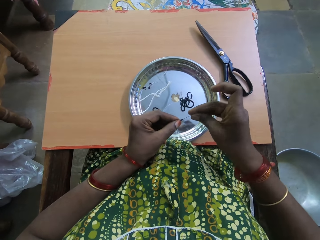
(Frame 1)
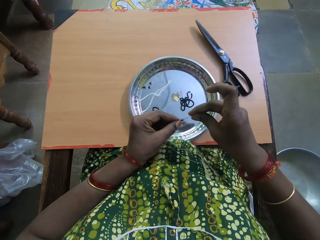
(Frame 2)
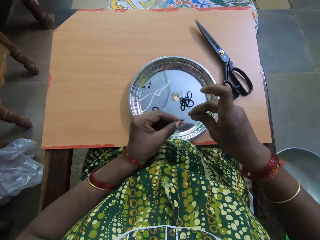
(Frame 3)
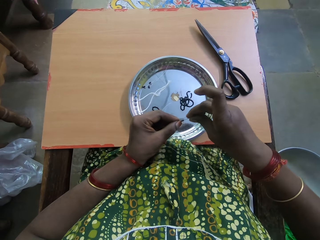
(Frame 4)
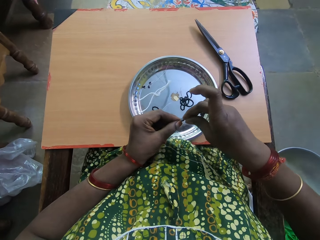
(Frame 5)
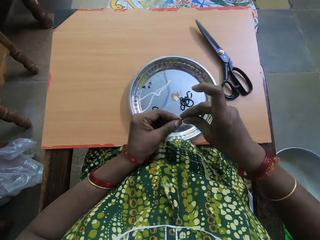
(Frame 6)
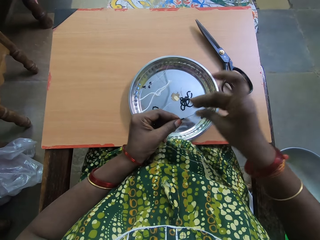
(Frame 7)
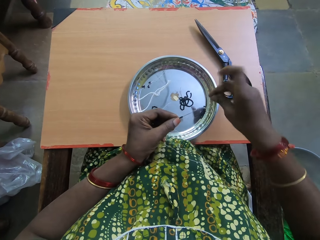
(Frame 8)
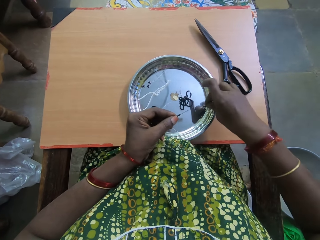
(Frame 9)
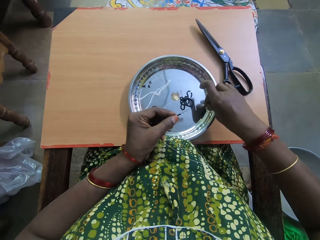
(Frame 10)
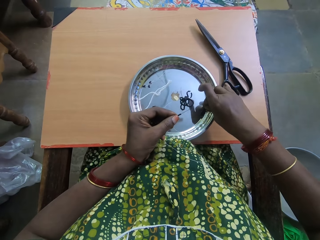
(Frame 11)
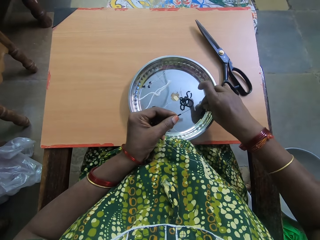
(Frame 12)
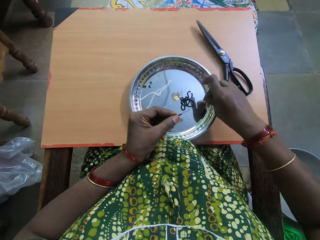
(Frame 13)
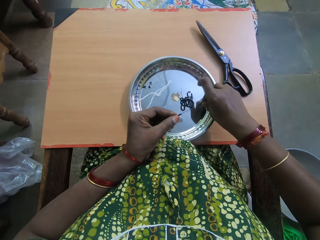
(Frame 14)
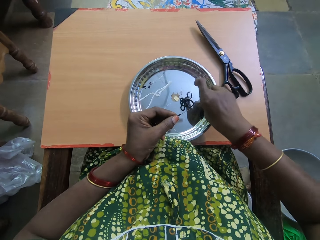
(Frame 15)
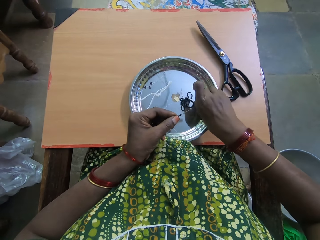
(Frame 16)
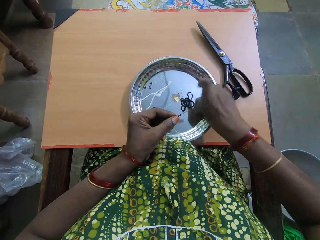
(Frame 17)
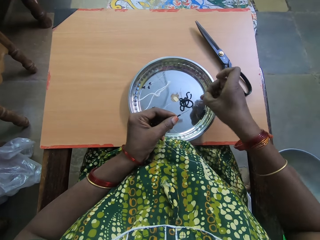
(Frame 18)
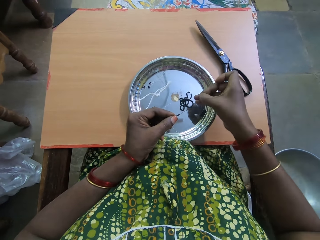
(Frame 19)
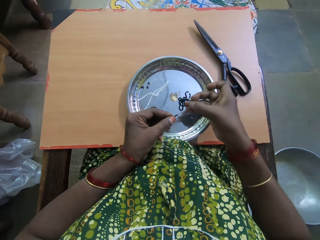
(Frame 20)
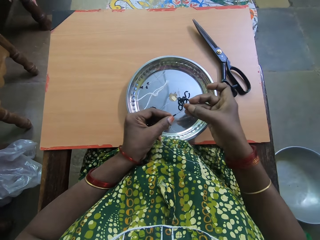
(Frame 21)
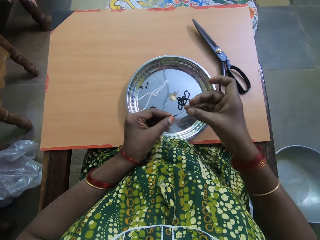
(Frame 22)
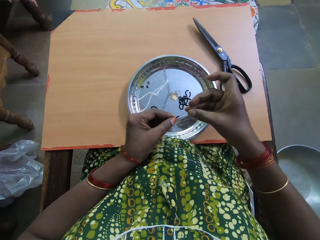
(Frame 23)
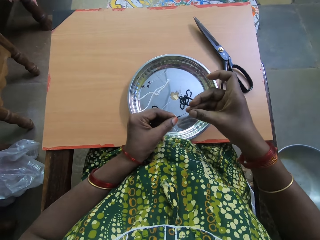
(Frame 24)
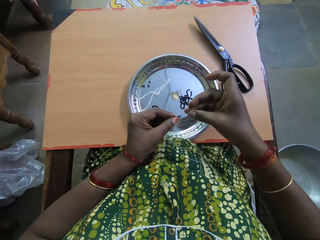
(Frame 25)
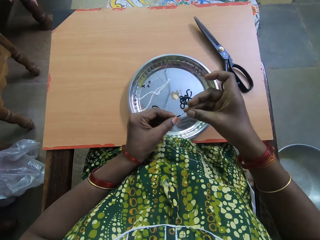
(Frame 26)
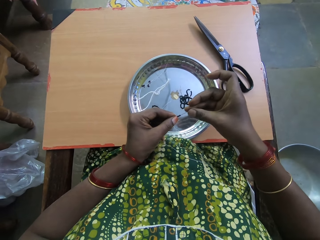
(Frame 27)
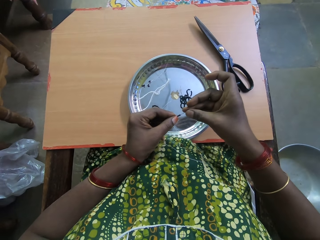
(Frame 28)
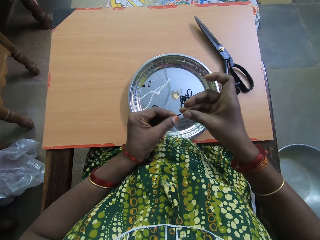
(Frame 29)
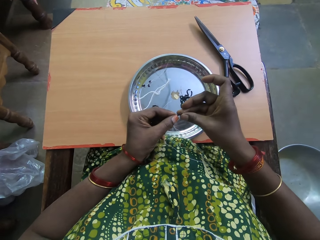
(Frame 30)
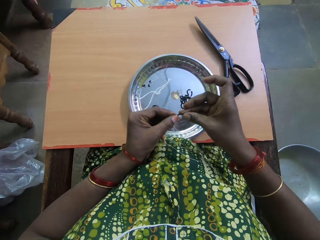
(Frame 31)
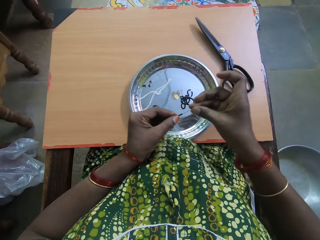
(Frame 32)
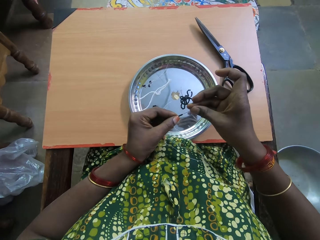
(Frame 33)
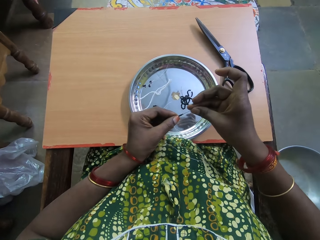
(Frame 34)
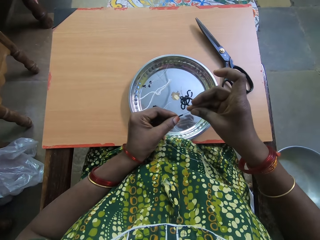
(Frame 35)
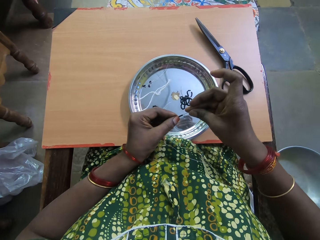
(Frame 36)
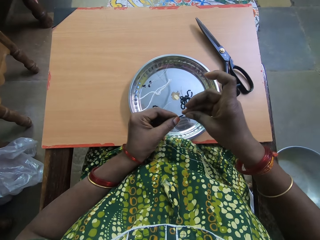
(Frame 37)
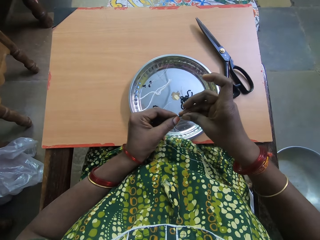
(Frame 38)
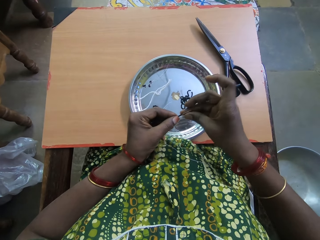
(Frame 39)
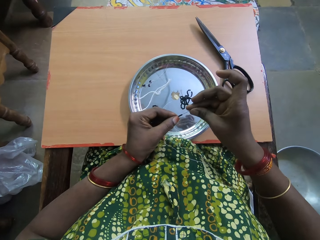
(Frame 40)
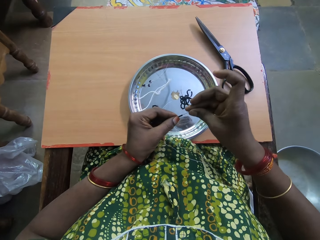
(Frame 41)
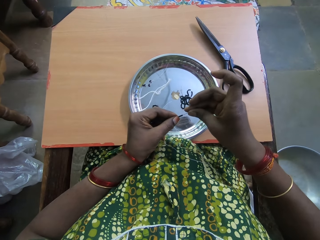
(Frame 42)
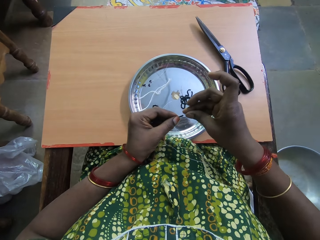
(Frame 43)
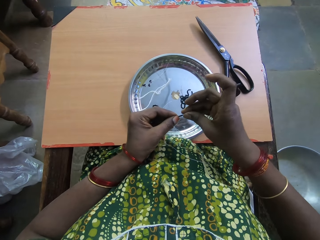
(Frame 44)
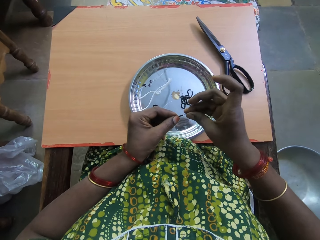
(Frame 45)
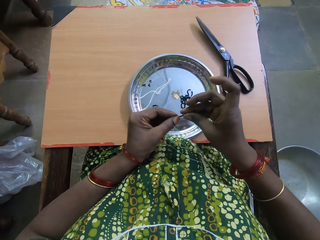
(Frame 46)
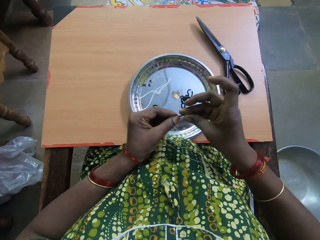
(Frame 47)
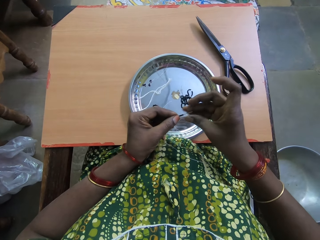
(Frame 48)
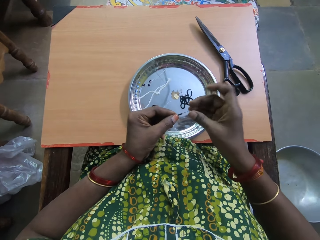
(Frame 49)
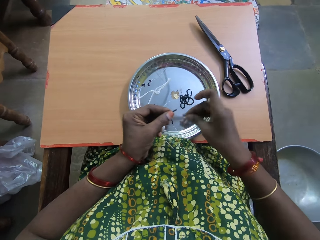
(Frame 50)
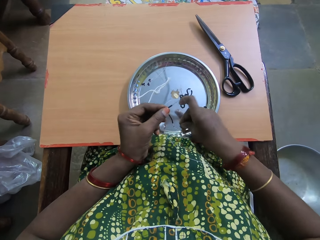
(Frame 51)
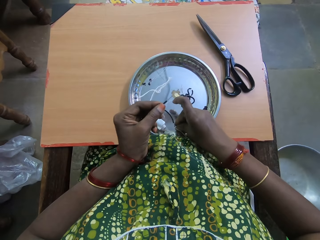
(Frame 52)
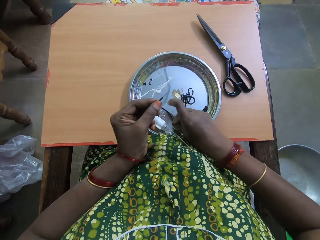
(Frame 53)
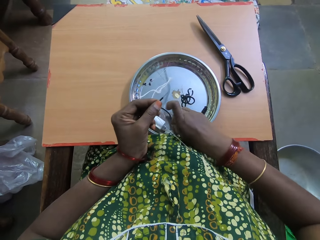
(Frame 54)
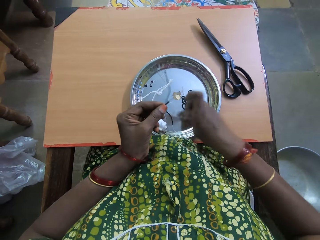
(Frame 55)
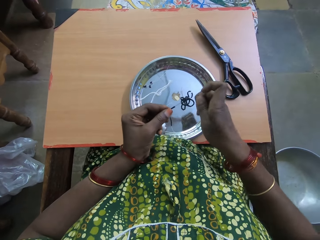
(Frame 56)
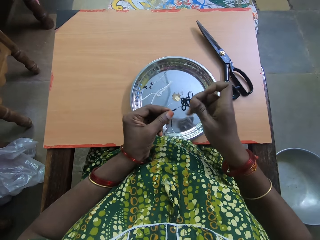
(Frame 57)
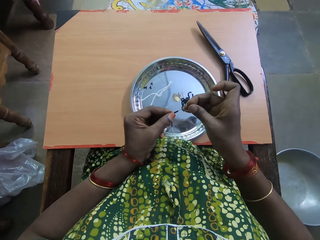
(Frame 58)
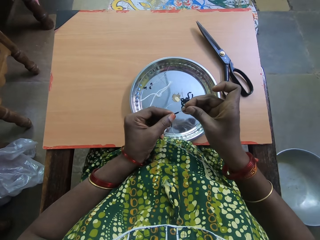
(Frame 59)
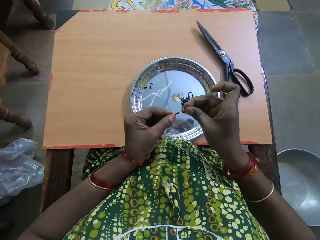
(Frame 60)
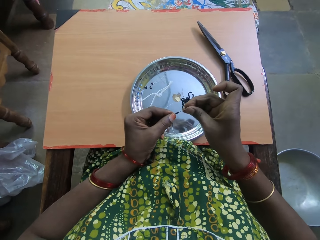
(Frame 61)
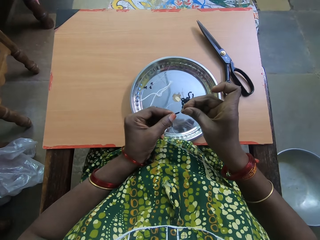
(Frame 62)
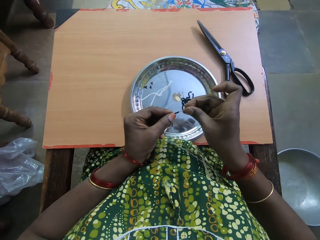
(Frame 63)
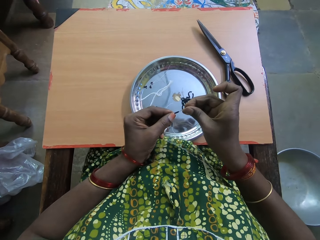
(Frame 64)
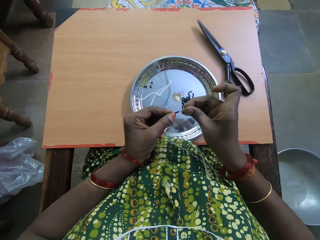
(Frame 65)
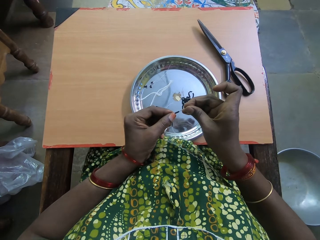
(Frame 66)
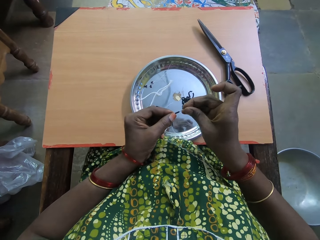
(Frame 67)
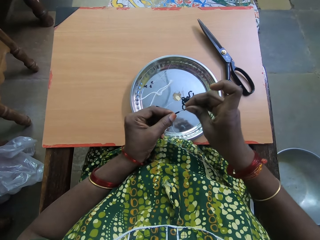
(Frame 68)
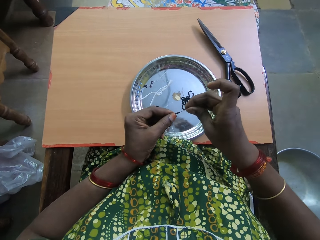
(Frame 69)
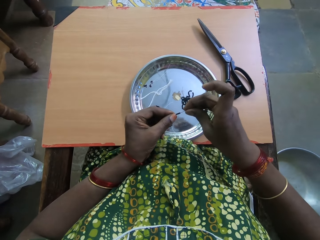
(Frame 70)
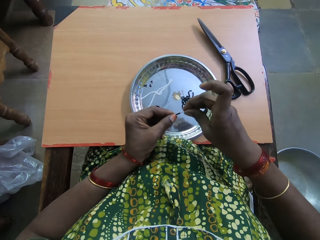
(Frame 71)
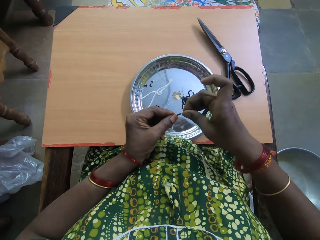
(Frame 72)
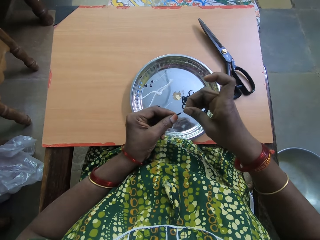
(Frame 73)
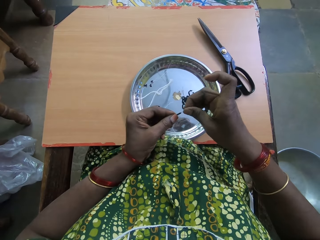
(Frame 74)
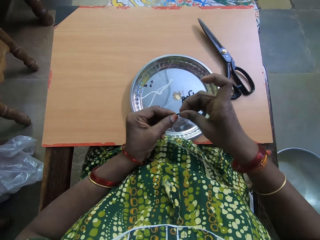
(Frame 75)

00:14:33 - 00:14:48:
The camera wearer picks a bead in the tray or plate on the table with her right hand. She puts the bead in her right hand in a fishing line or needle in her left hand. She drops the bead in the tray. She picks the bead in the tray on the table with her right hand. She puts the bead in her right hand in the fishing line in her left hand.

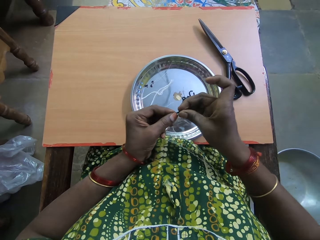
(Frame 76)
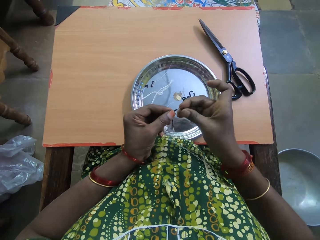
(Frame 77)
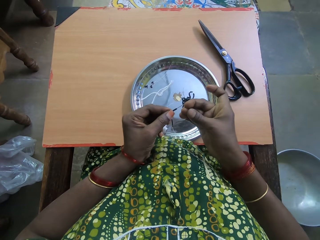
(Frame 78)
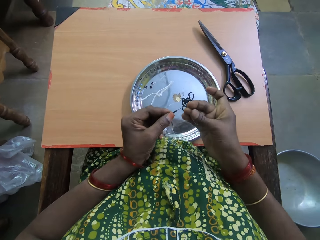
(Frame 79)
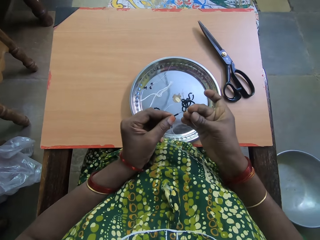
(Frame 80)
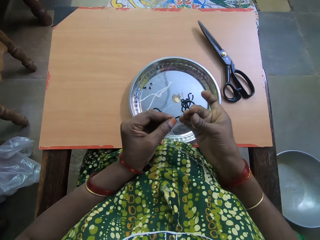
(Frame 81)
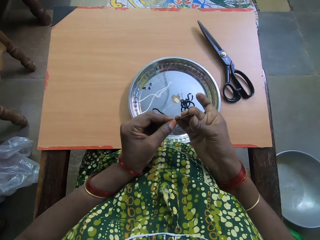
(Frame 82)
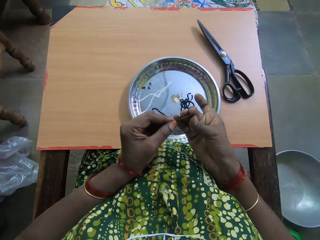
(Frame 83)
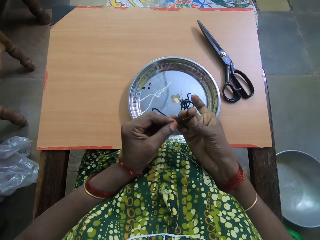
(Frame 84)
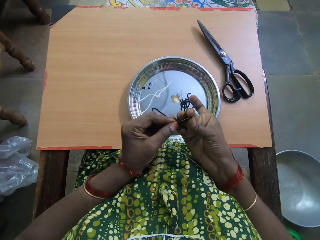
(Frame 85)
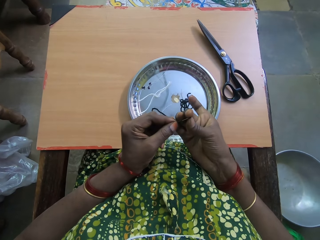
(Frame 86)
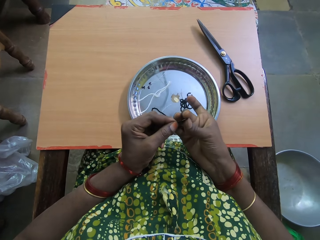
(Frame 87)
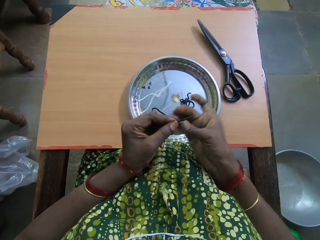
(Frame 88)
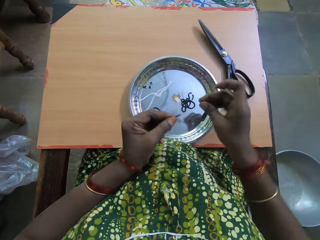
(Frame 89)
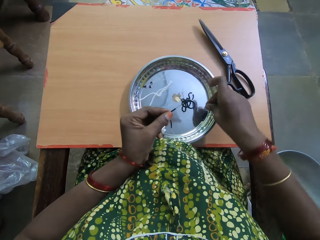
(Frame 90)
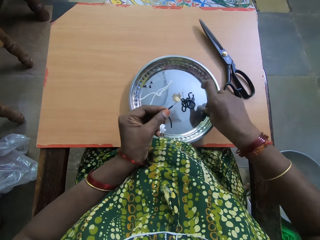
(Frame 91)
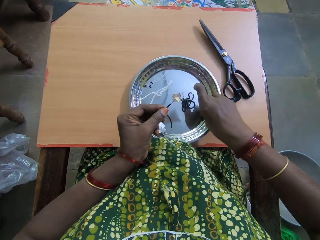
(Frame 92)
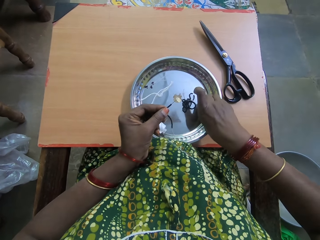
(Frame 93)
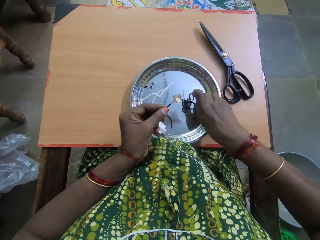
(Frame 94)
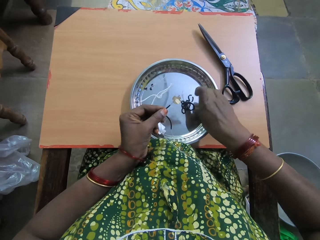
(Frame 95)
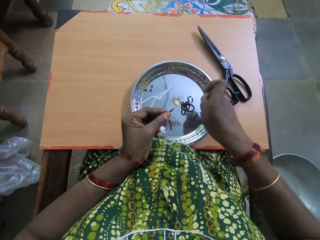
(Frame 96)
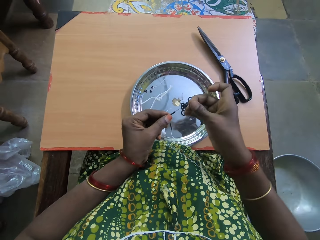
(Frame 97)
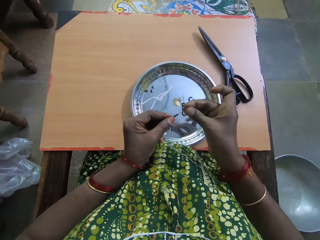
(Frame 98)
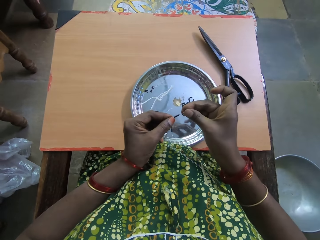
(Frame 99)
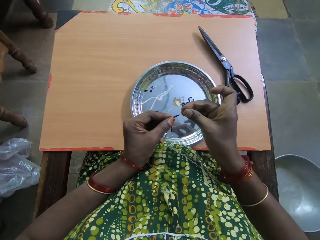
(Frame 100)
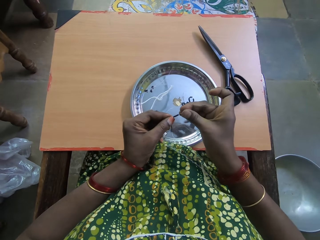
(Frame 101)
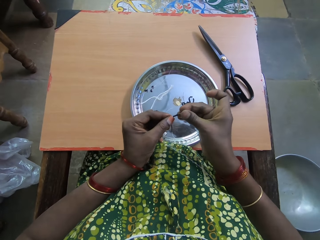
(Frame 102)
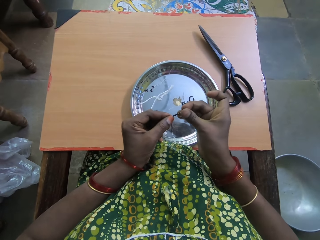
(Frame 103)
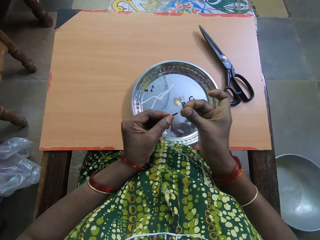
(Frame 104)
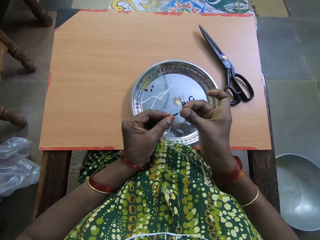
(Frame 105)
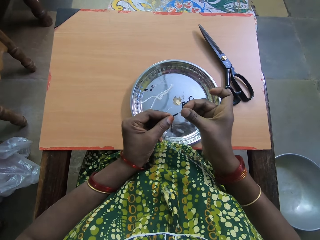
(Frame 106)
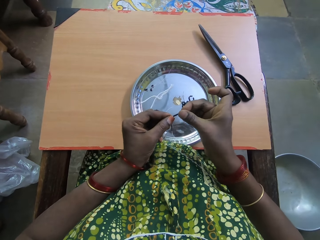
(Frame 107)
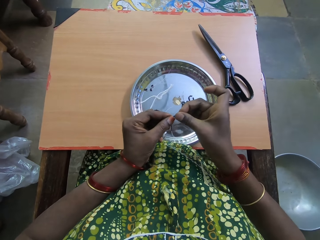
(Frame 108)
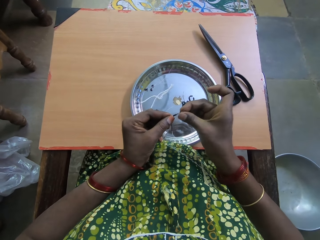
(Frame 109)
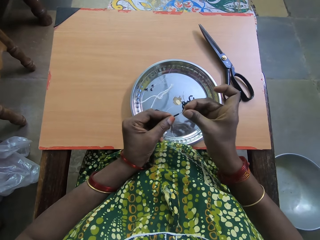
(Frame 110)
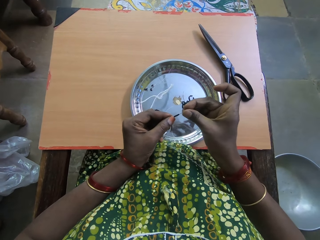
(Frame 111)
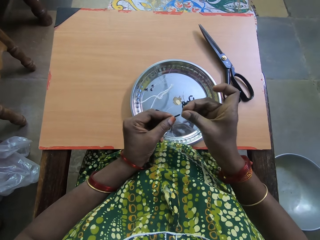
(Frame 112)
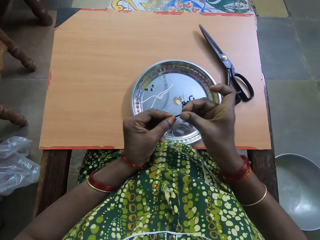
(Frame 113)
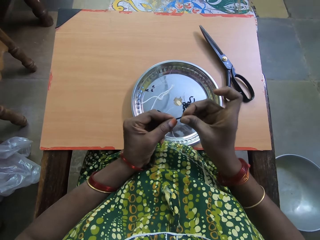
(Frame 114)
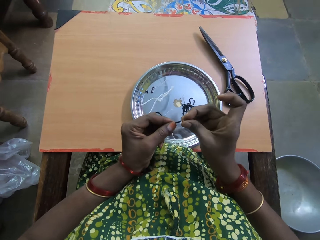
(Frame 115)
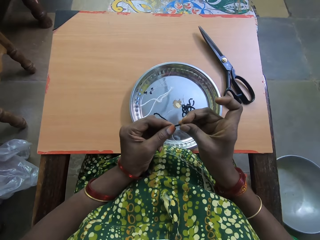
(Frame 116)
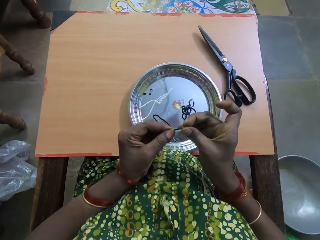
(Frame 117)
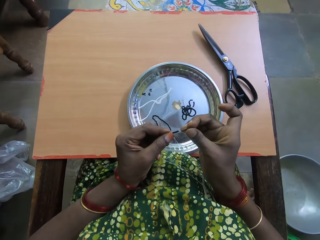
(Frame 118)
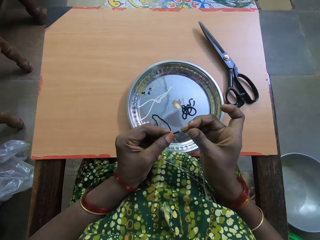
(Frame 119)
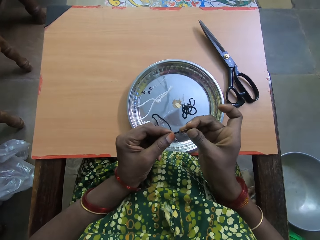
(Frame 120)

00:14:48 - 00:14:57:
The camera wearer picks a bead in the tray on the table with her right hand. She puts the bead in her right hand in a fishing line or needle in her left hand.
